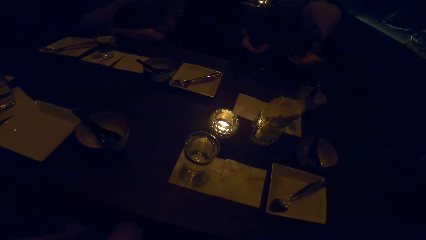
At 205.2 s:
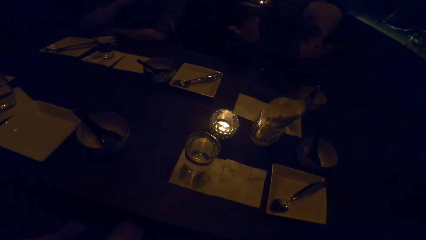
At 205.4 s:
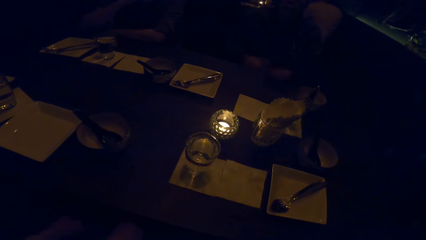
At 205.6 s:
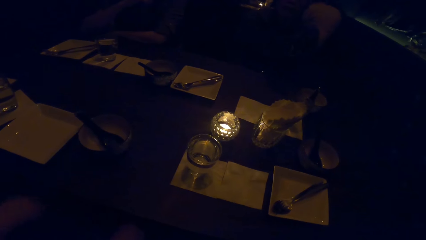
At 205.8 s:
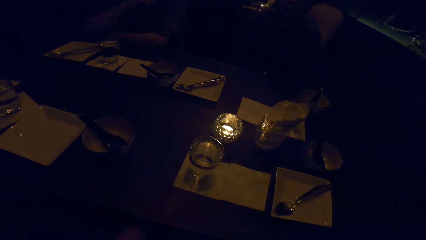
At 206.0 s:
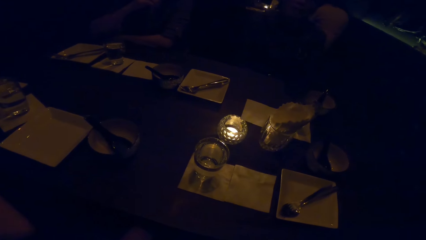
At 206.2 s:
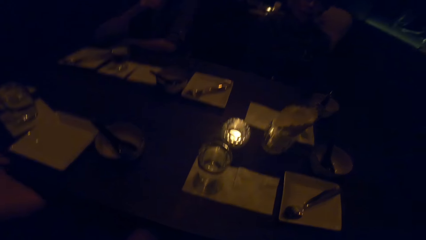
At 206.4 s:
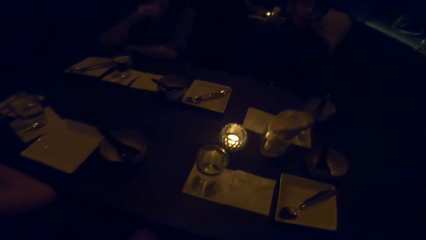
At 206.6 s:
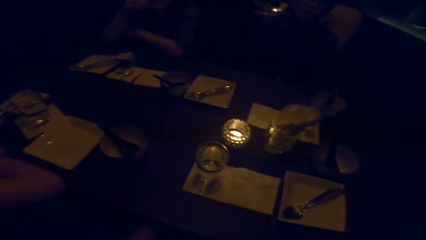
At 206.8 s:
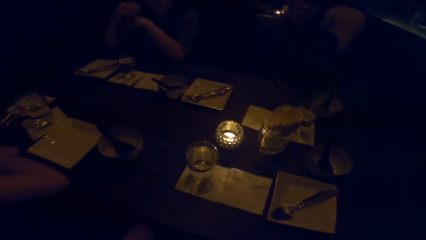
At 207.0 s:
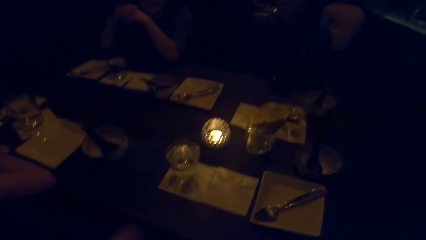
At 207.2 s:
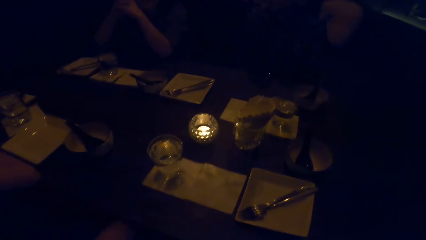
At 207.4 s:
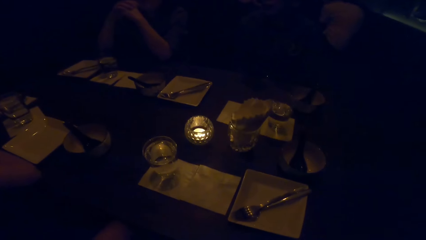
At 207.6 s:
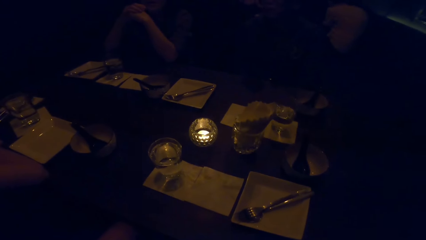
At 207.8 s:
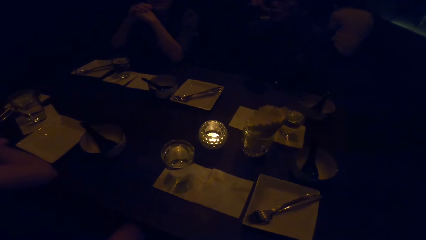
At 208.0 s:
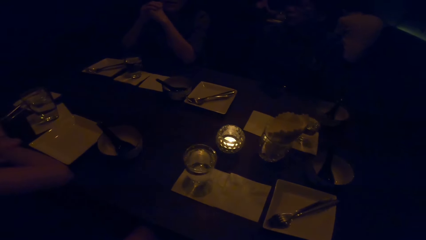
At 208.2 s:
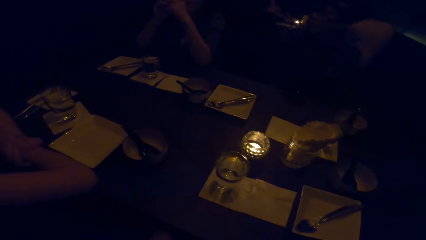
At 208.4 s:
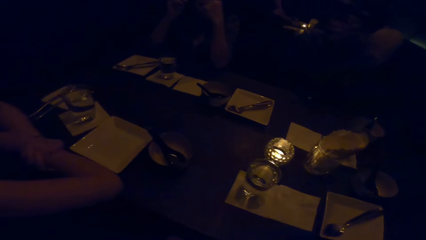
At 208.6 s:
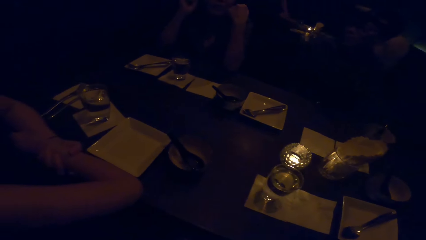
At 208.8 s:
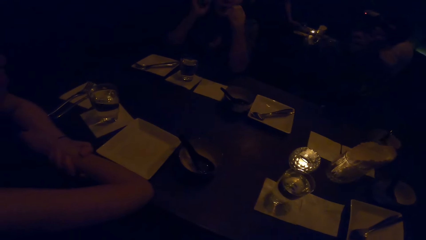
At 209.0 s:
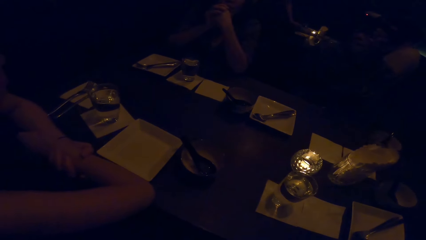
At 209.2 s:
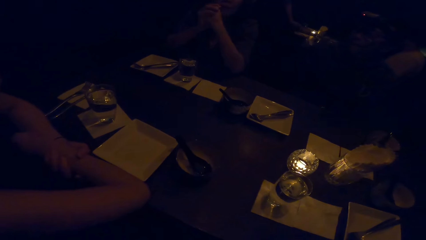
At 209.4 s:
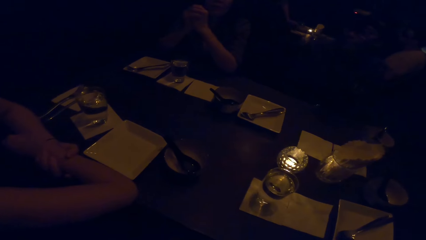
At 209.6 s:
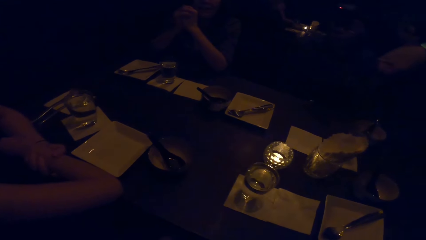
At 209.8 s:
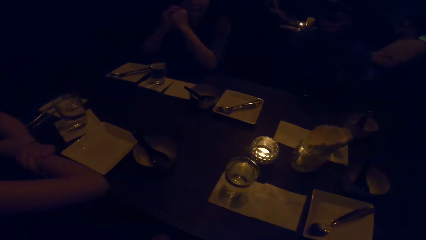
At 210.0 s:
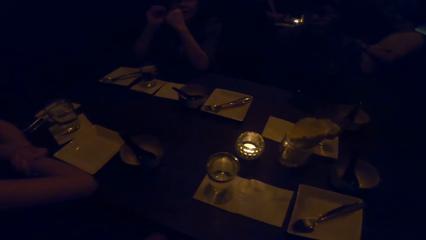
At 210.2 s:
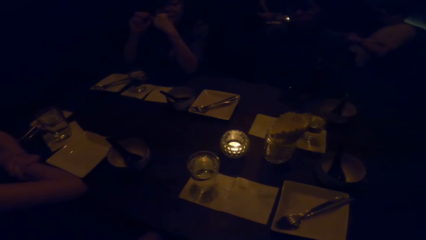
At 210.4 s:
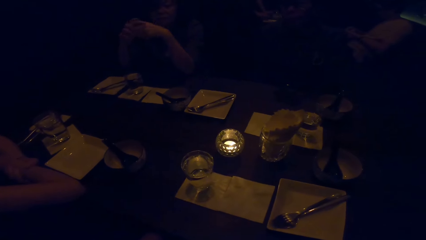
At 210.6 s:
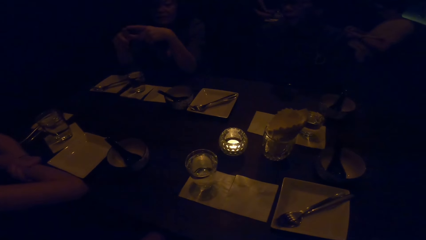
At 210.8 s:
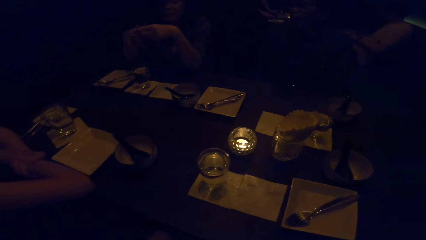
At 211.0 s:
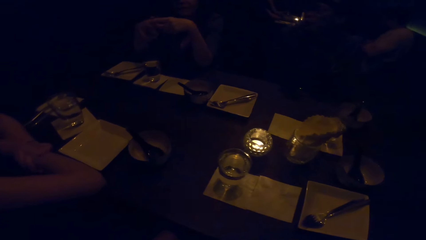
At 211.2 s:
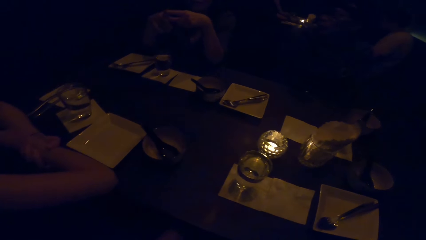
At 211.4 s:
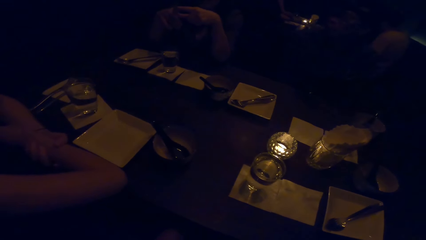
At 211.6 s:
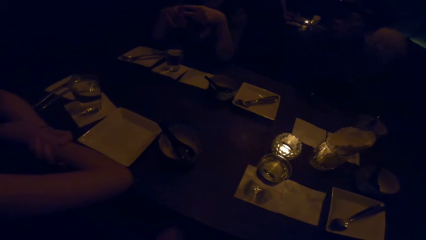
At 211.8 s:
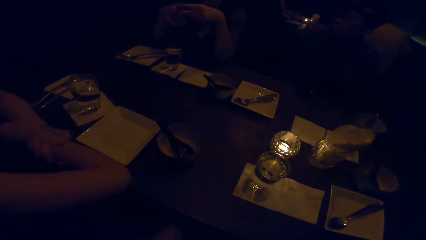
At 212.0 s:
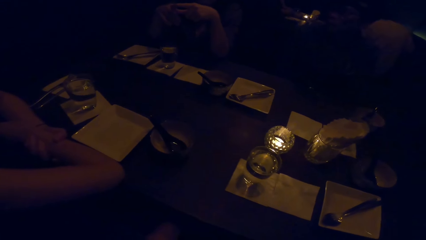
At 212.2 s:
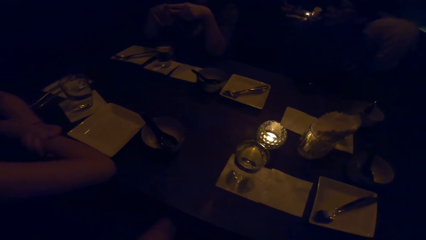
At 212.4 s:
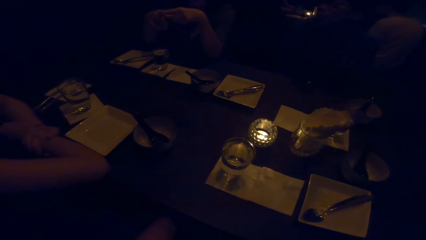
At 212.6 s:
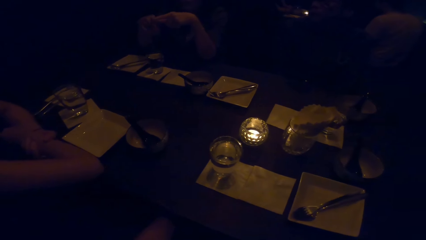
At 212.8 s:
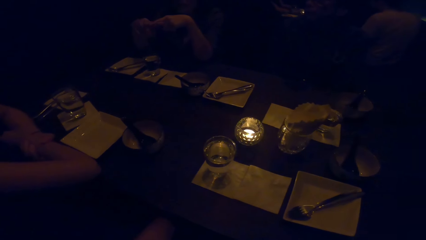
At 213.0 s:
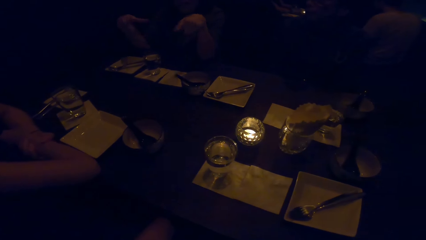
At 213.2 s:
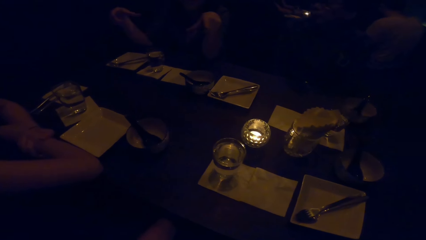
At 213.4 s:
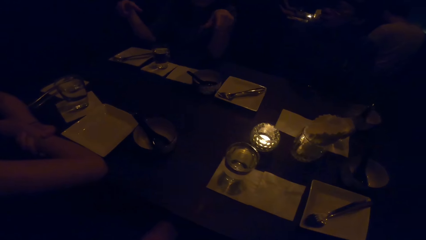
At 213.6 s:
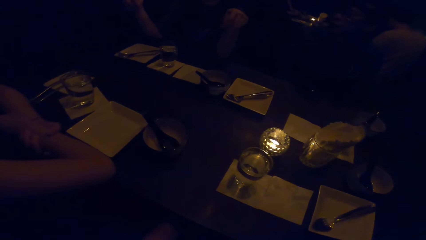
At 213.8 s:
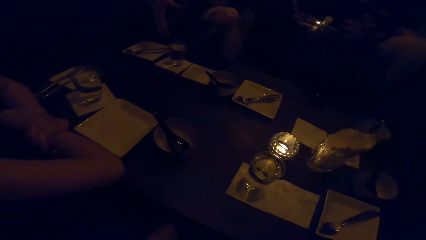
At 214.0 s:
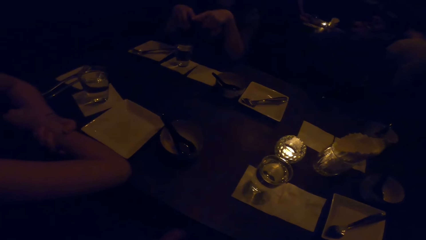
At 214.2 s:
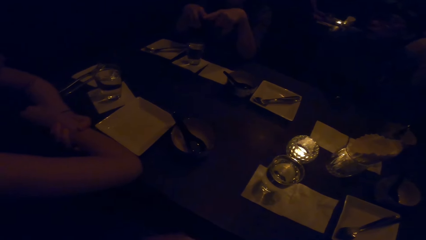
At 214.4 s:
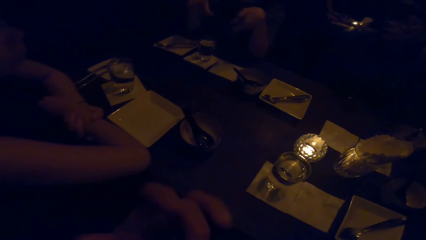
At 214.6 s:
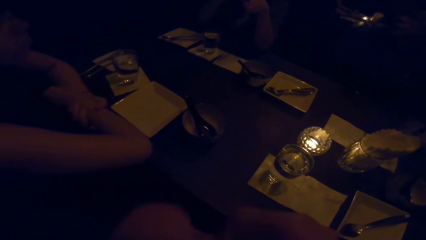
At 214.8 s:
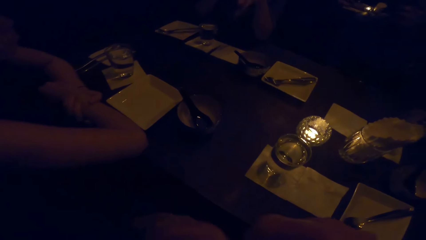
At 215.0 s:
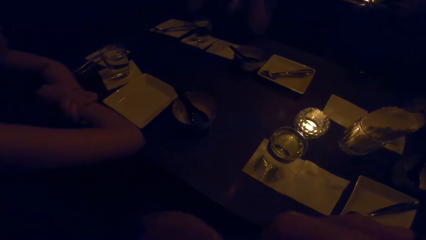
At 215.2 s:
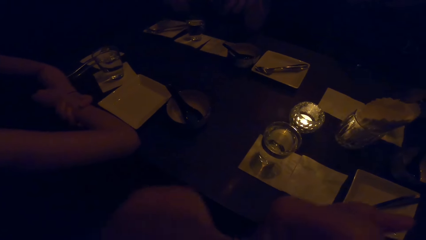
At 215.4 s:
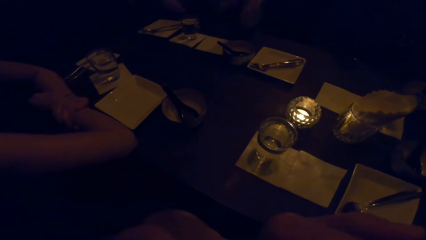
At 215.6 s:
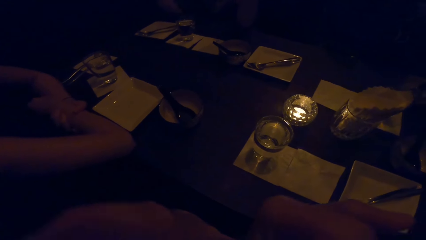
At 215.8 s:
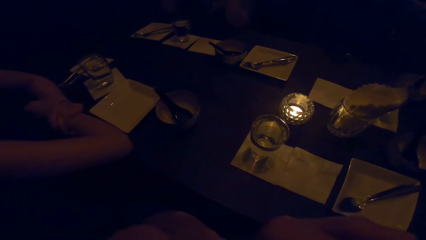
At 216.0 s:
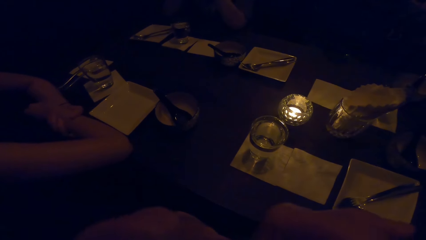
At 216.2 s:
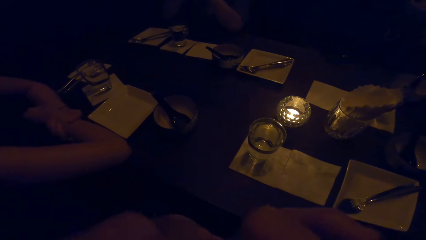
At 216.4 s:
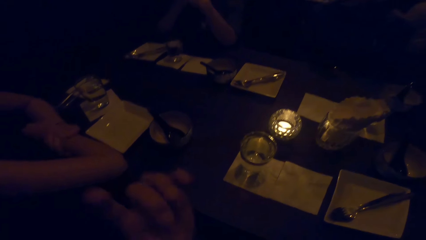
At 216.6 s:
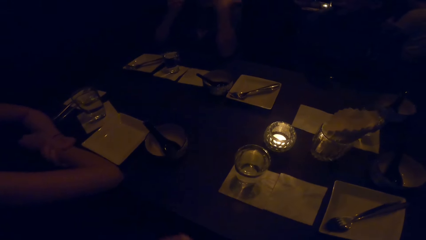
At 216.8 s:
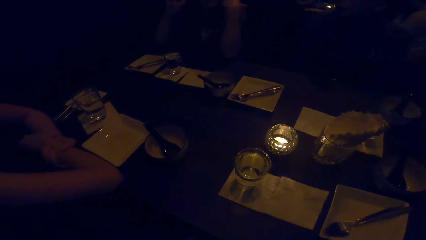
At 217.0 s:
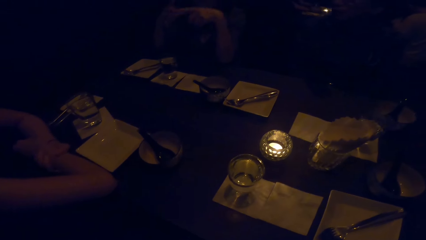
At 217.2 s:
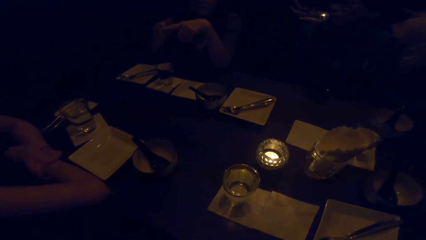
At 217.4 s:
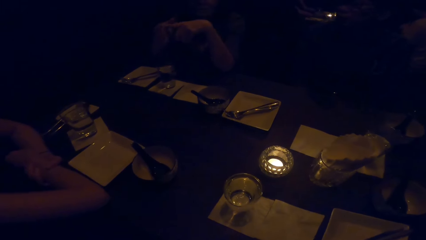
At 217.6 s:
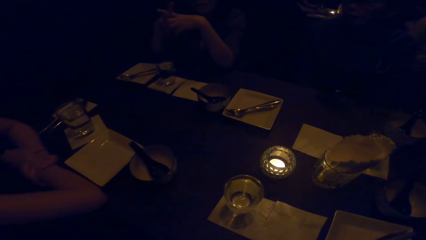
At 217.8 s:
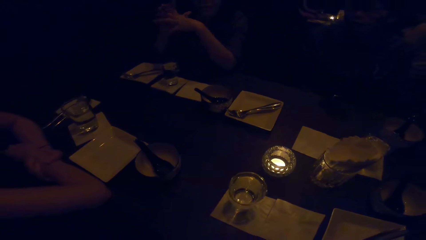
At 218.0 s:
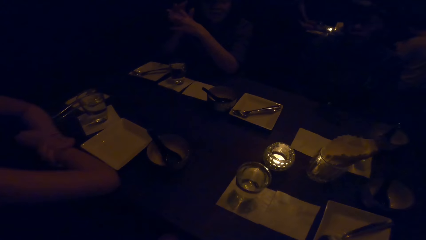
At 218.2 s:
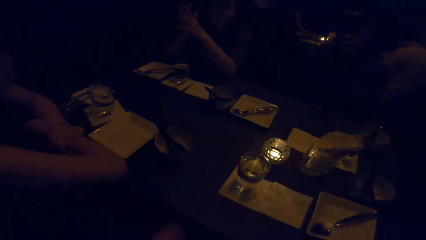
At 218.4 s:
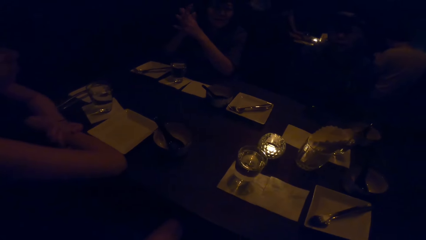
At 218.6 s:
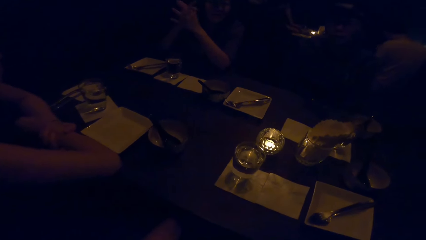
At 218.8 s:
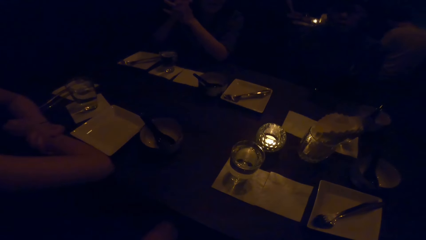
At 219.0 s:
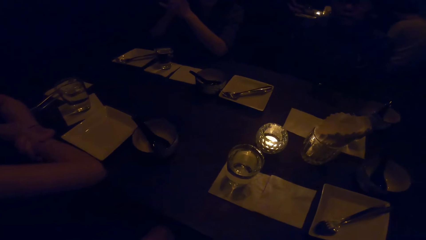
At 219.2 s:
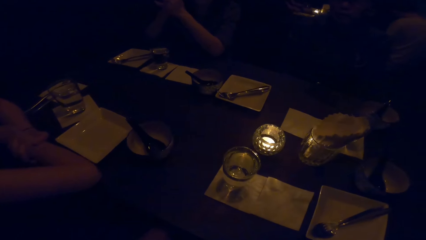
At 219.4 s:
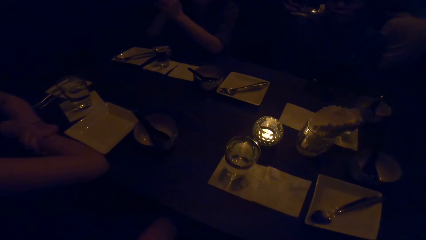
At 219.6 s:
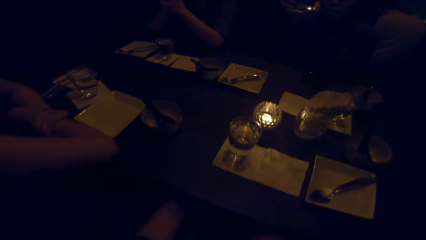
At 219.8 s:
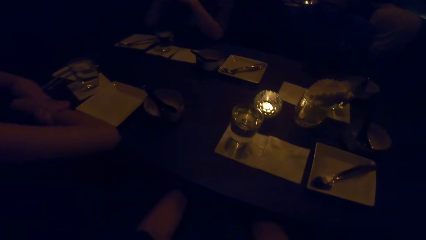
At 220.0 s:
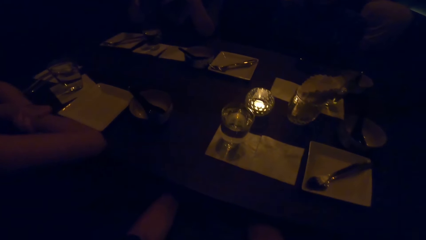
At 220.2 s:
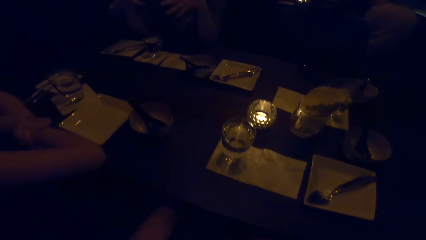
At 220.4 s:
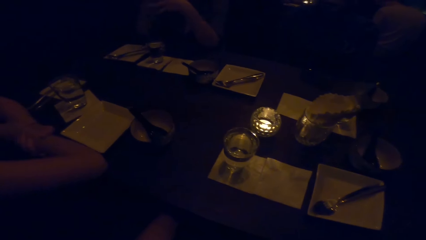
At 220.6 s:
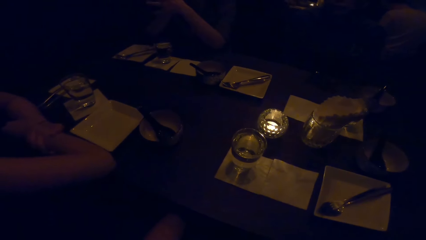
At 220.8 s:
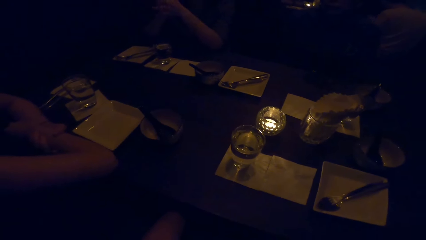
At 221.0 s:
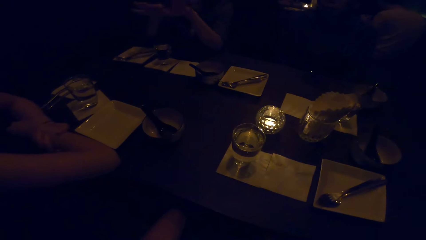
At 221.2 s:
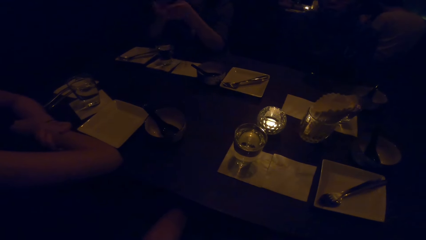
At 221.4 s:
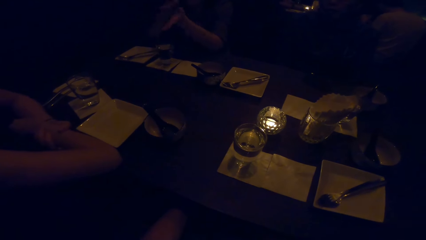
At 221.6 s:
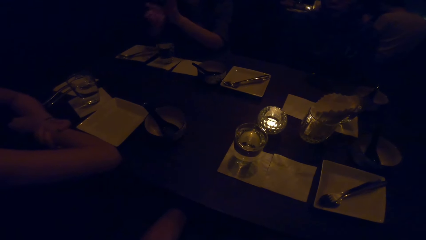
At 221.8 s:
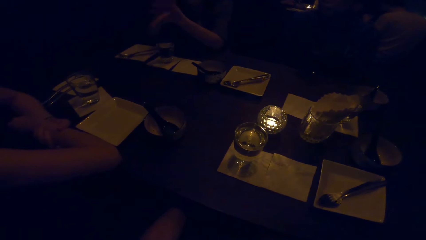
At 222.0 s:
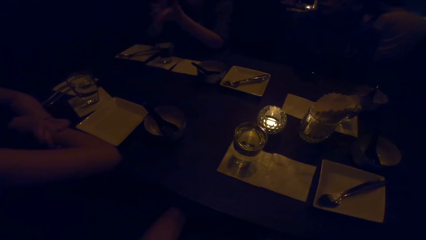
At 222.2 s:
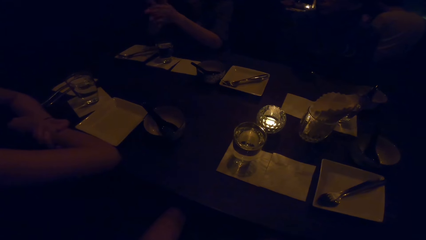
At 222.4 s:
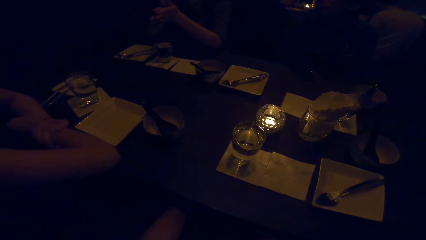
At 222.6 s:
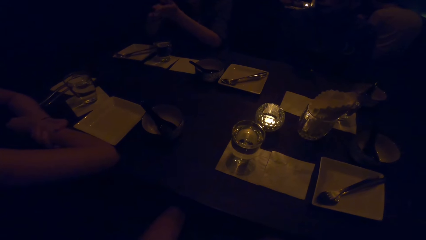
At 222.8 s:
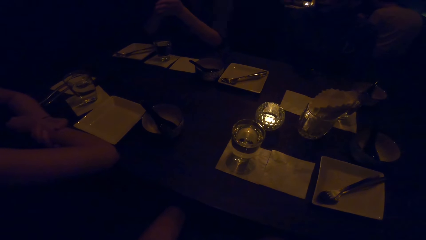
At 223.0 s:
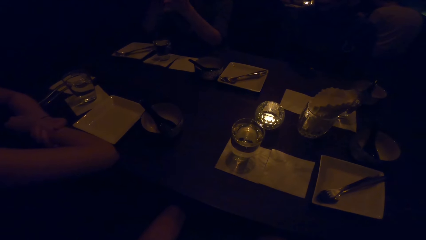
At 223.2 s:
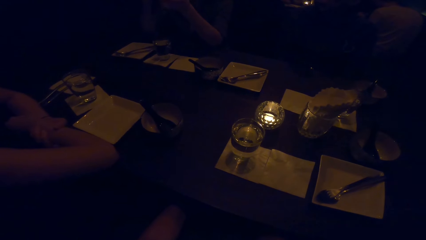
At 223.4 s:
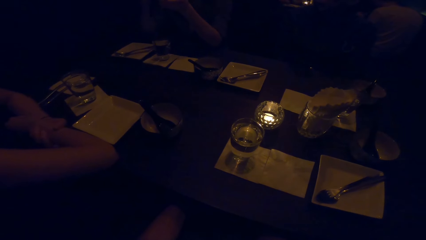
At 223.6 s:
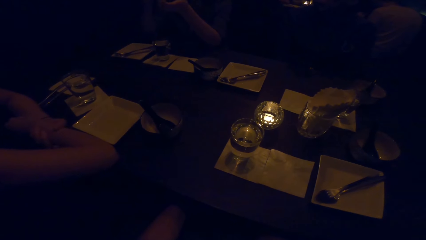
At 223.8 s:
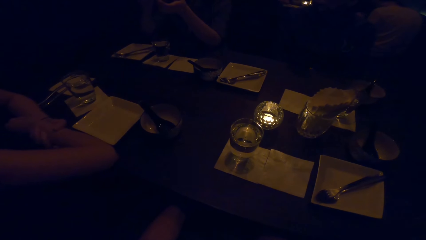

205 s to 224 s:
A person lowers his hands. Another person rubs her hands and spreads her fingers. A woman gestures her hand. The camera wearer spreads her hands. She gestures her hands.
